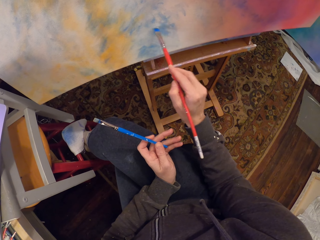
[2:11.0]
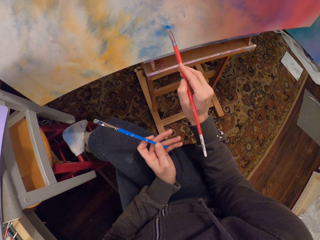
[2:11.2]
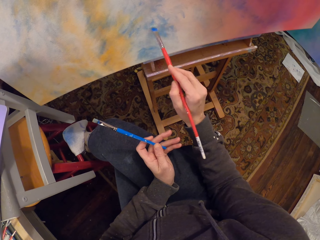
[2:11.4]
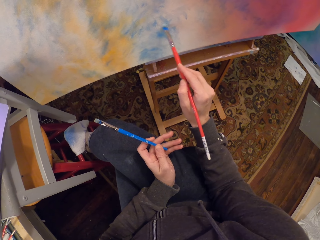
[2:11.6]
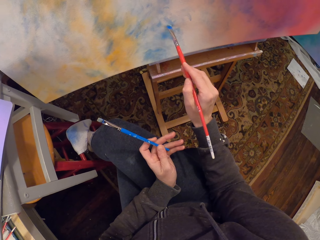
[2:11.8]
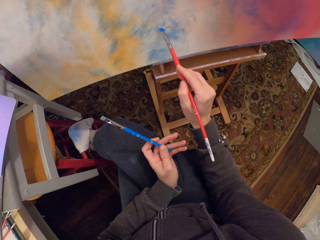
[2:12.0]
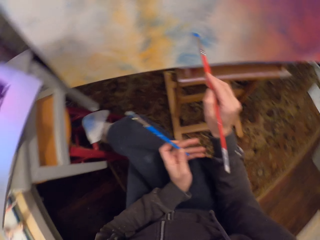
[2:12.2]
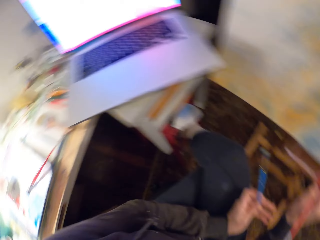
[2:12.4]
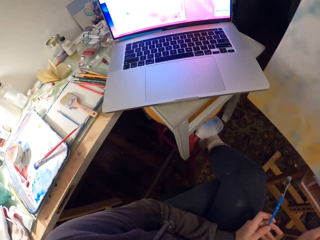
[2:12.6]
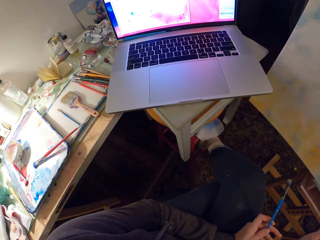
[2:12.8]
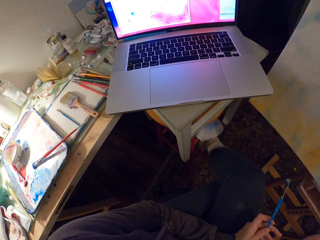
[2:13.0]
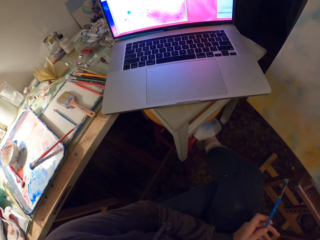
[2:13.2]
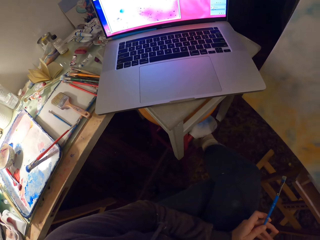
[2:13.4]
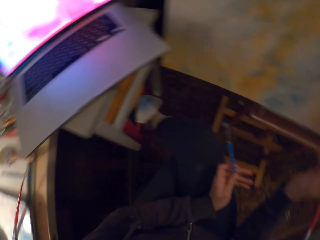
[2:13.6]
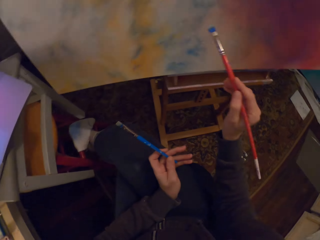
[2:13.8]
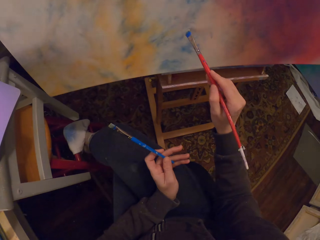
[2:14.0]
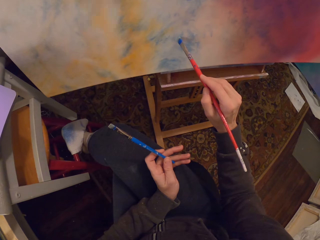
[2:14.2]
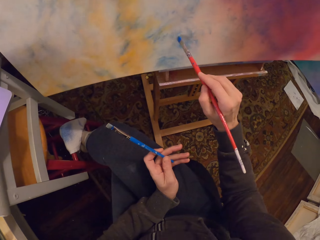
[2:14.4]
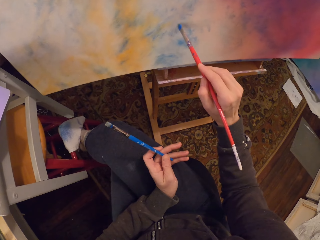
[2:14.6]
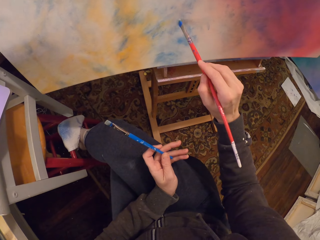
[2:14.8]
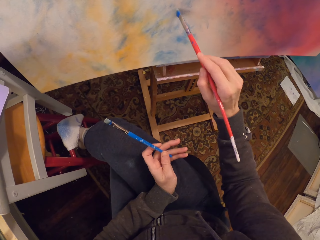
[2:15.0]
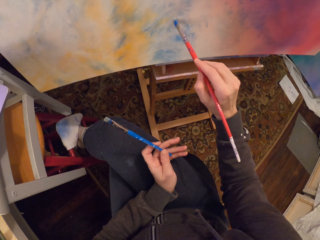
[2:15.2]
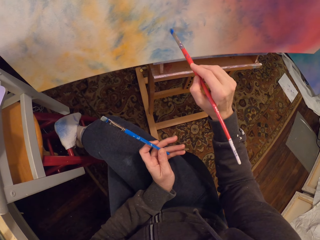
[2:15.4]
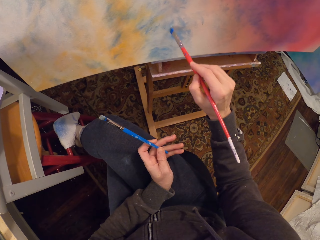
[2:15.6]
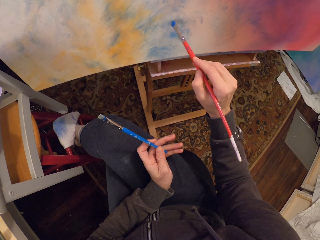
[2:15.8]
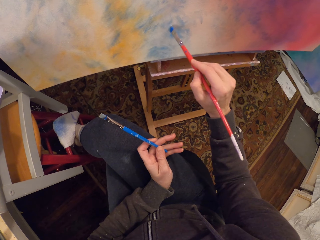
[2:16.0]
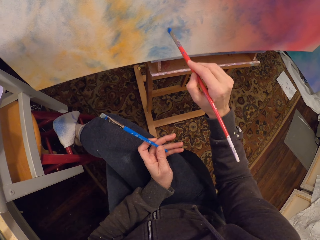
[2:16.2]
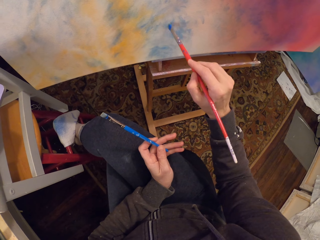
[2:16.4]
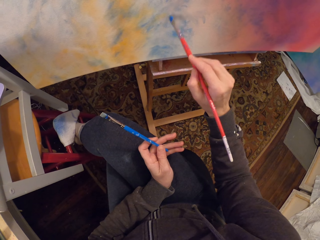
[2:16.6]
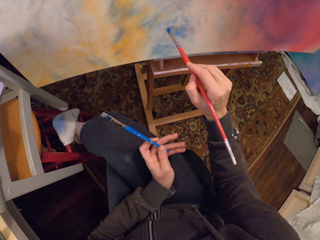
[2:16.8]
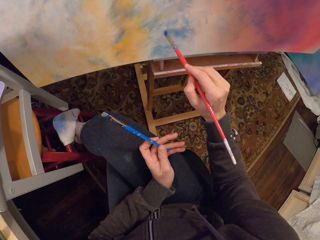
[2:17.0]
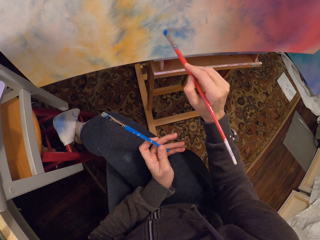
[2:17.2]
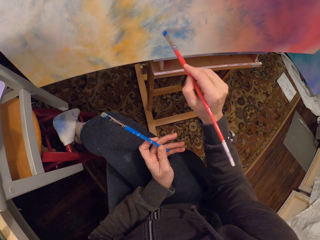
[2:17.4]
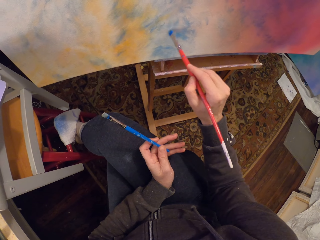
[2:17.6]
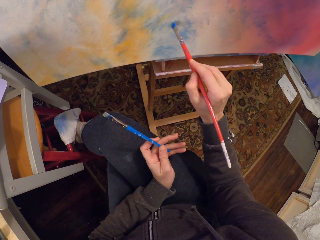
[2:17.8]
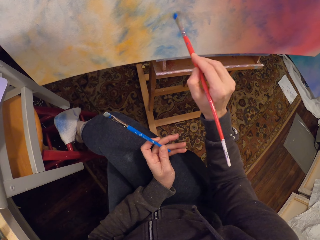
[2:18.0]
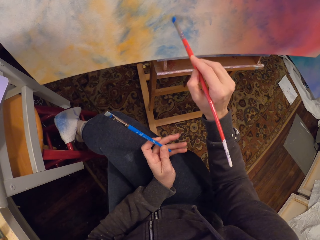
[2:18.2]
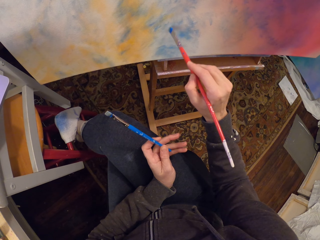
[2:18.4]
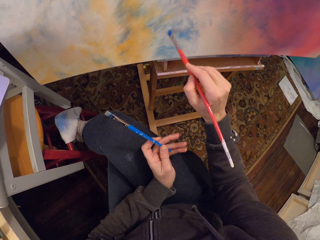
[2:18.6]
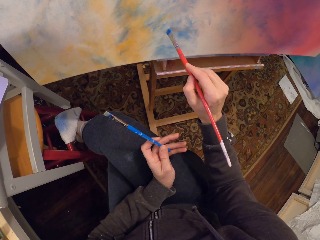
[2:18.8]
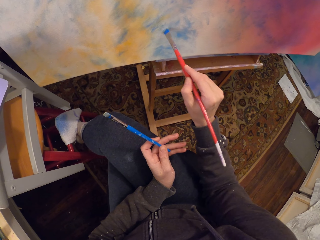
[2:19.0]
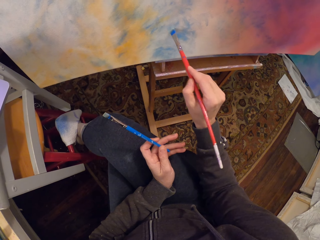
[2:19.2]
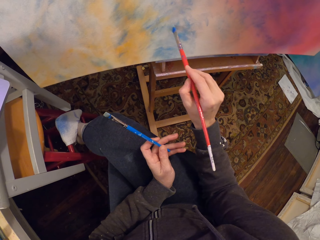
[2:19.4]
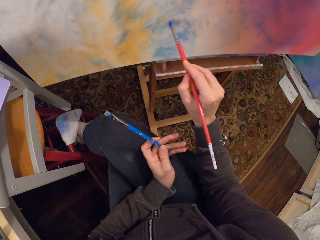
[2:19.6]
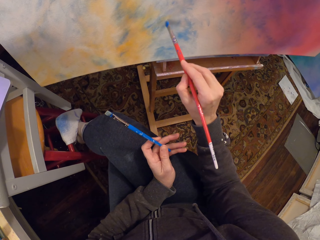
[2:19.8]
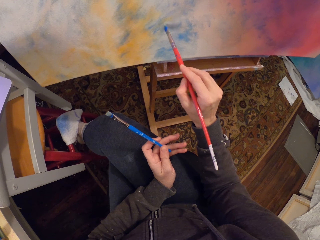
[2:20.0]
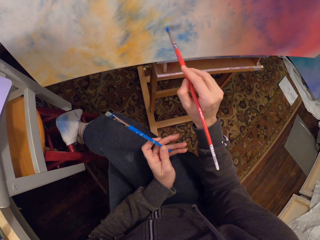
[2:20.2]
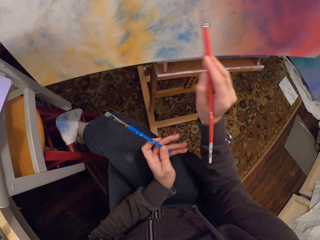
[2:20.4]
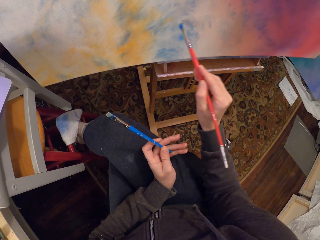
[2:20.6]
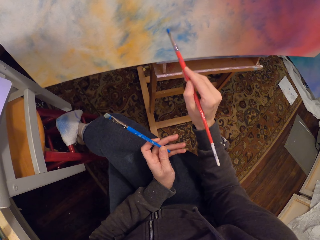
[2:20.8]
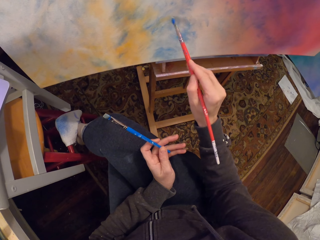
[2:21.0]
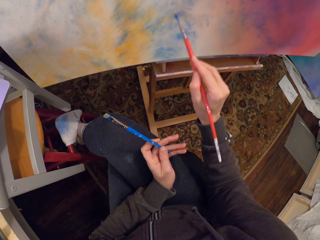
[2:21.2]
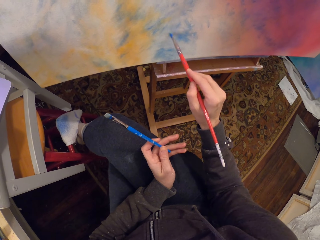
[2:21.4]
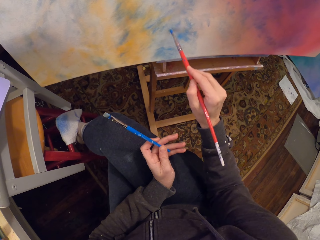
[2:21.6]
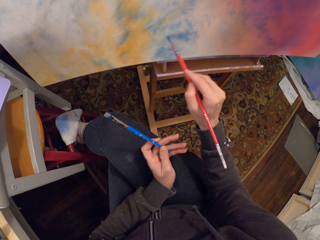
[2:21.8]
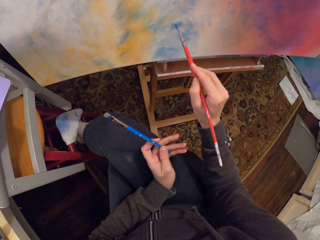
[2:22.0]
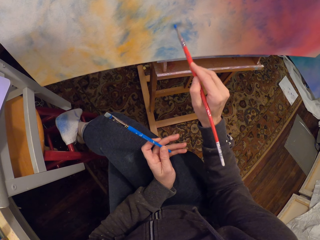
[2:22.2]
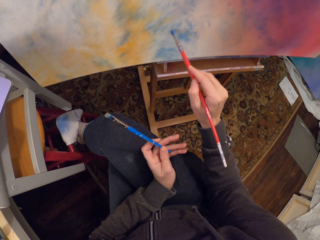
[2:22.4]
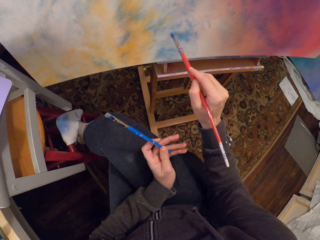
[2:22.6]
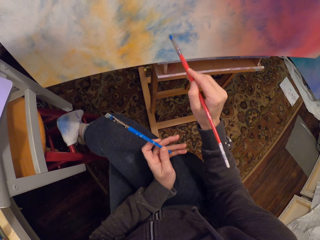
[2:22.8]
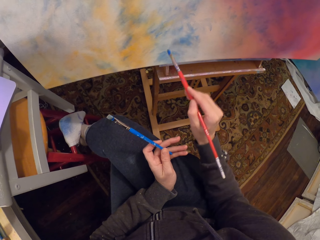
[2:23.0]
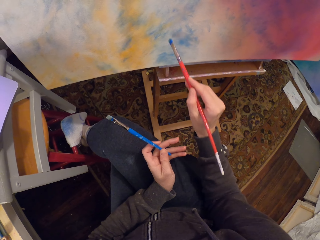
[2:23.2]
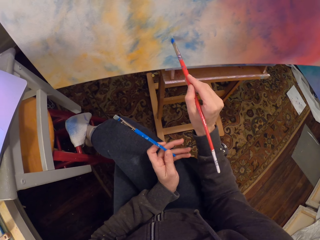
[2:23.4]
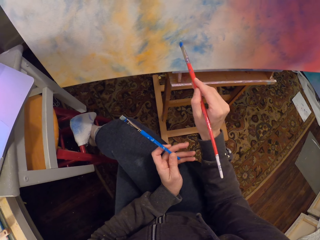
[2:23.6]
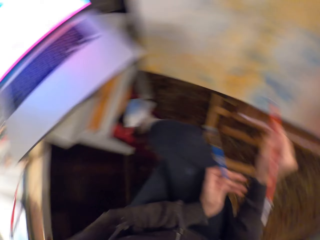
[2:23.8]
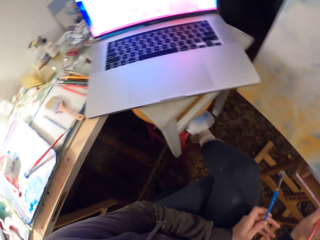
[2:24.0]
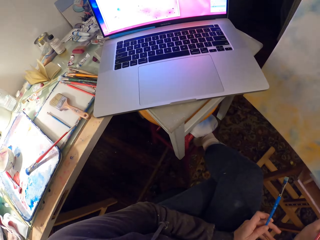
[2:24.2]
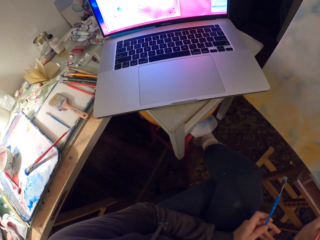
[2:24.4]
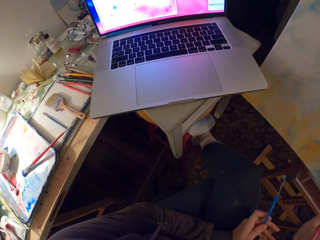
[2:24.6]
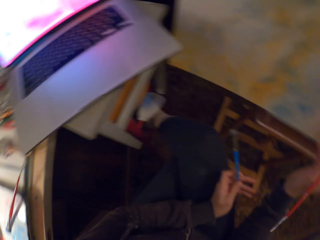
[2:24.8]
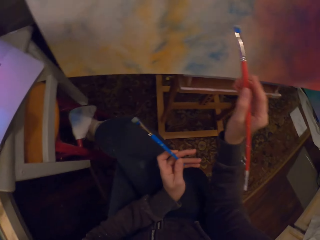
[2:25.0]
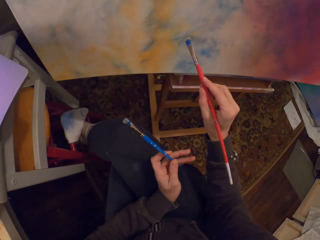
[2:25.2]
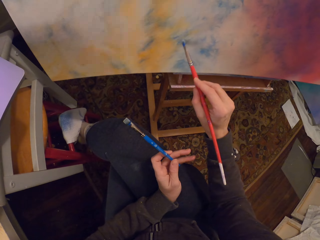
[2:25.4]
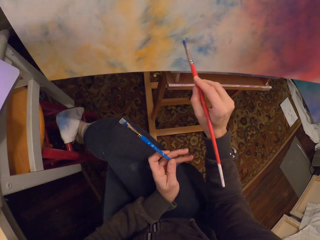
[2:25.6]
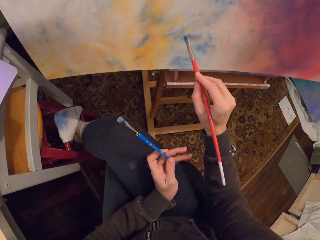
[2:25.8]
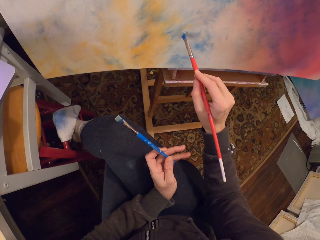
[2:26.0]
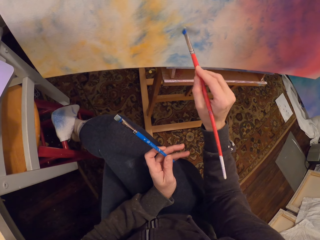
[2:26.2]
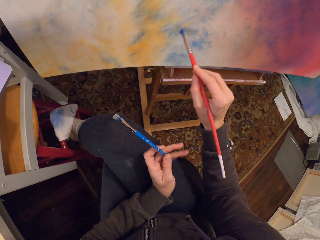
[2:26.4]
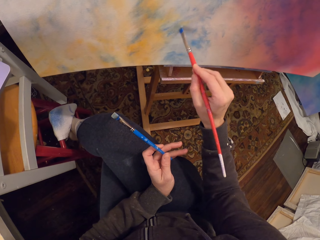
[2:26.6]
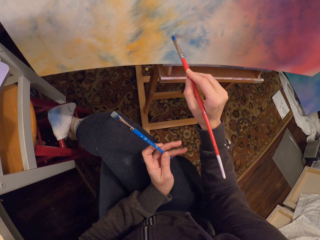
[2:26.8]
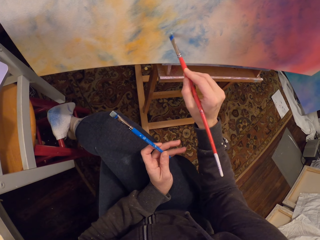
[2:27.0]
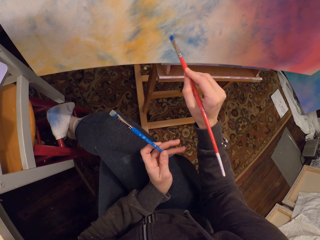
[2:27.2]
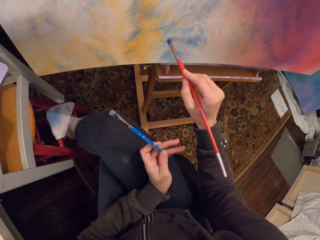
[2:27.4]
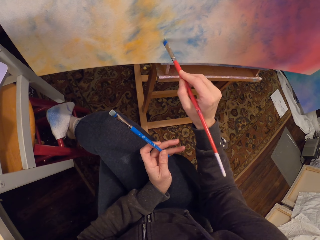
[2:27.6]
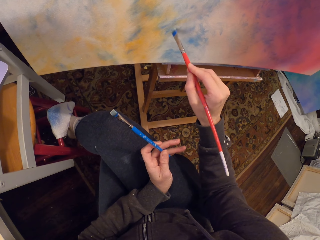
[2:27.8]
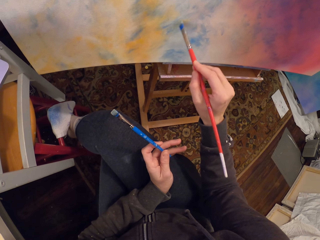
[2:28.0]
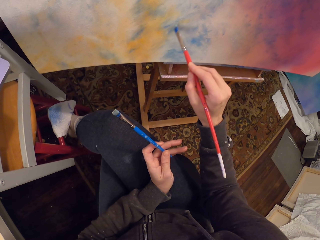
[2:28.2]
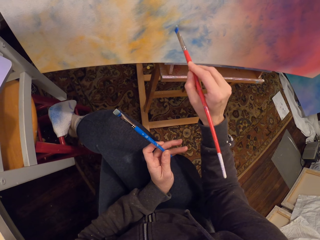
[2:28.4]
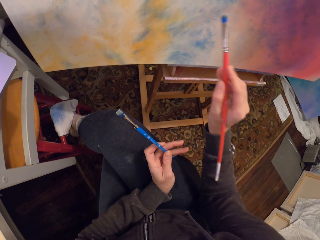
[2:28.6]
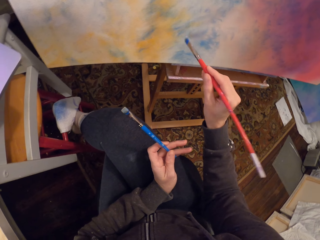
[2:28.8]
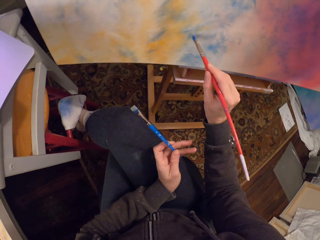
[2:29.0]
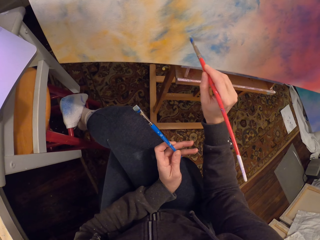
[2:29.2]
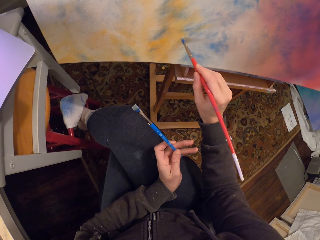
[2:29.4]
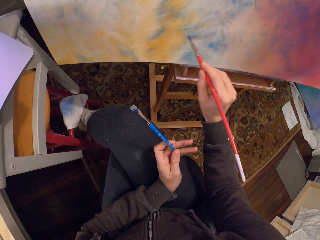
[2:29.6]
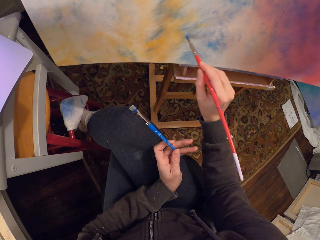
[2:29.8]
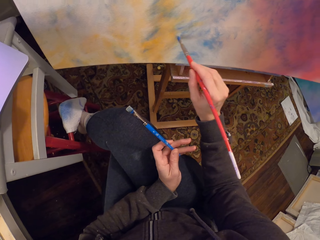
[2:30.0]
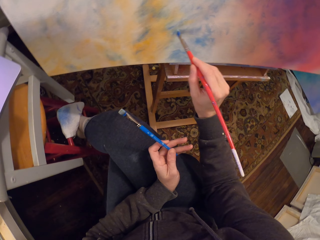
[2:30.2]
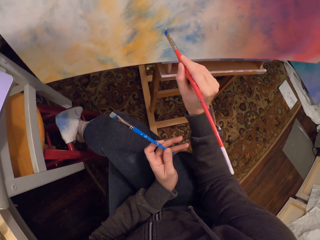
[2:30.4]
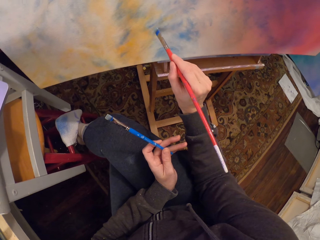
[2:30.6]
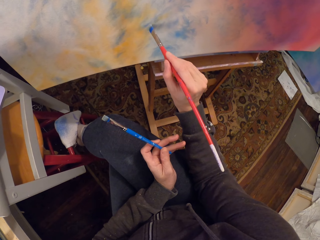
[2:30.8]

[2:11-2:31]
The camera wearer looks at the painting on the laptop. They paint the canvas with a brush. They look at the painting on the laptop. They paint the canvas with the brush.

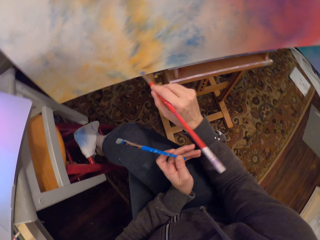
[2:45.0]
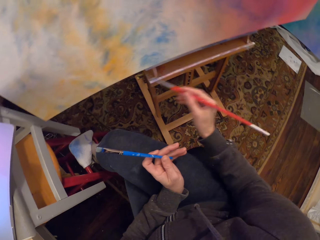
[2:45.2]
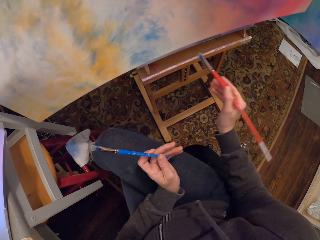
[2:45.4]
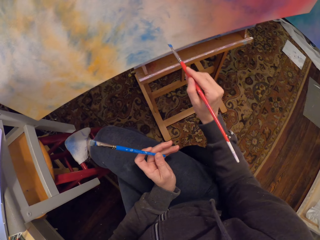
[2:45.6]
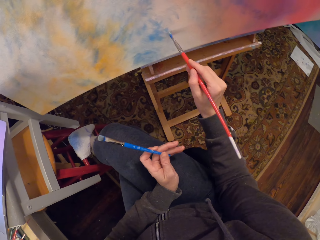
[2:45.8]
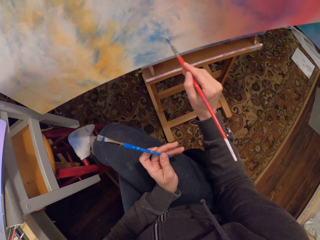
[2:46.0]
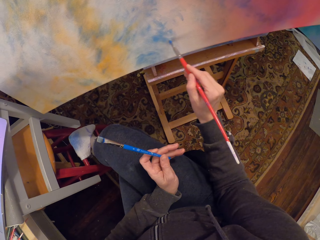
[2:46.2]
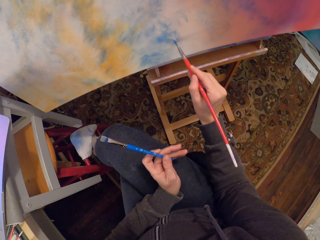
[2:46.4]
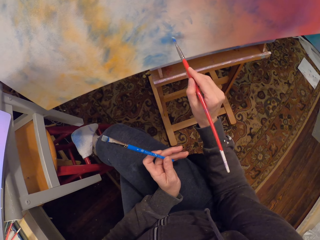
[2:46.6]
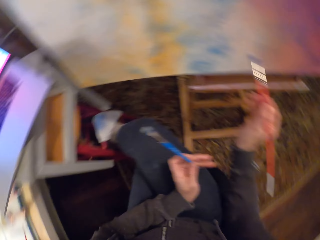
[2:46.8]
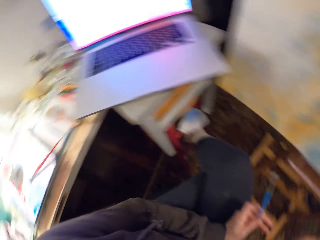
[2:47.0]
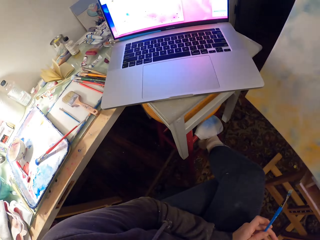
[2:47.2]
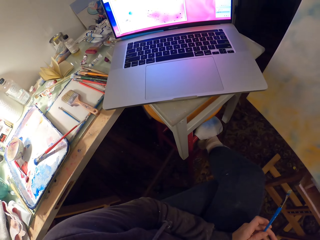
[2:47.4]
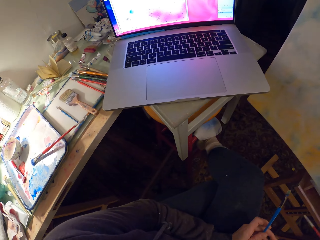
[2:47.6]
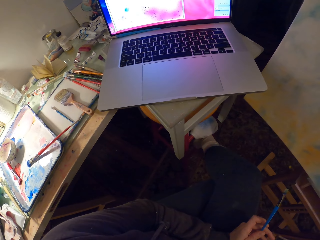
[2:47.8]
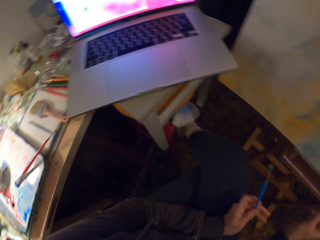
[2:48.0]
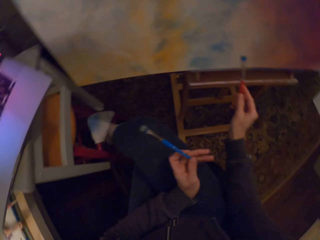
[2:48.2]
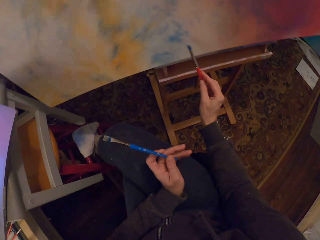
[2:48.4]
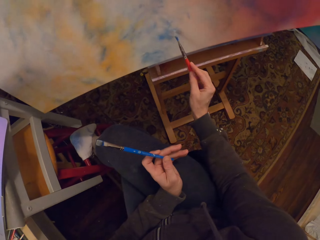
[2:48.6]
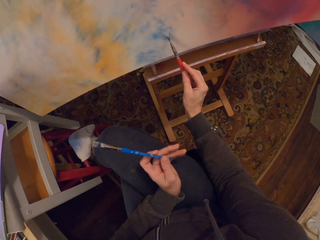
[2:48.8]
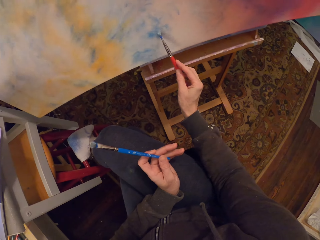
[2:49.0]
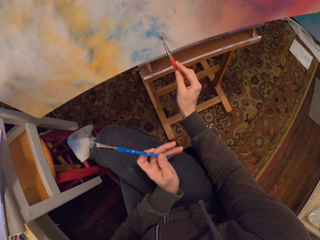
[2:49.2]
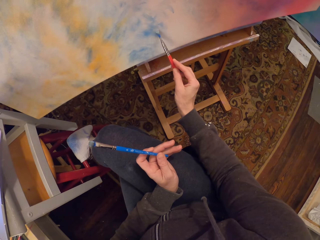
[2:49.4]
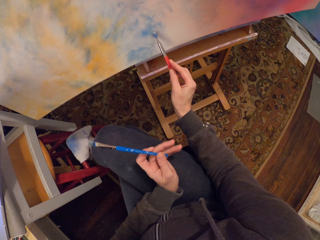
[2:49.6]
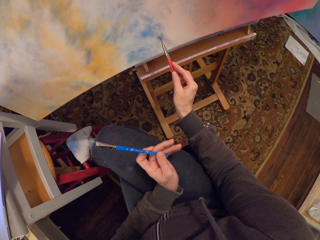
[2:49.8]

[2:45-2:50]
The camera wearer looks at the painting on the laptop. They paint the canvas with a brush.
